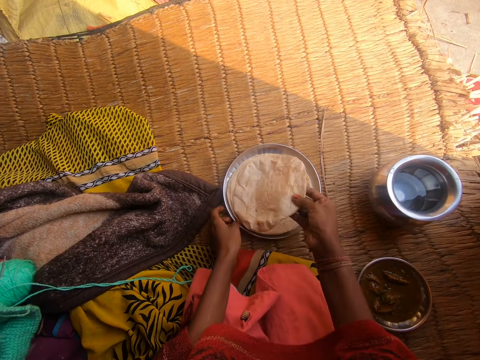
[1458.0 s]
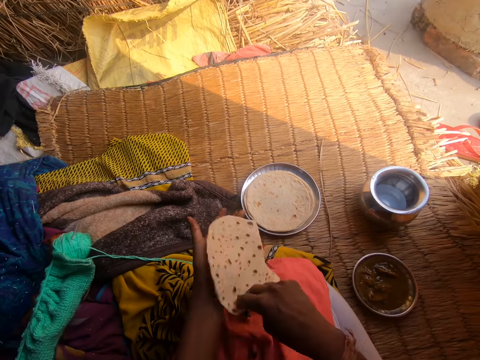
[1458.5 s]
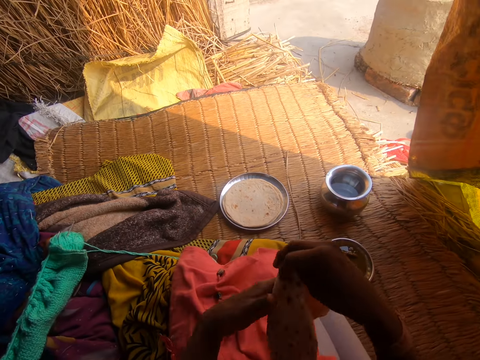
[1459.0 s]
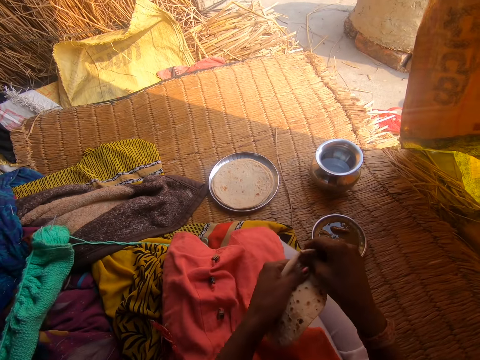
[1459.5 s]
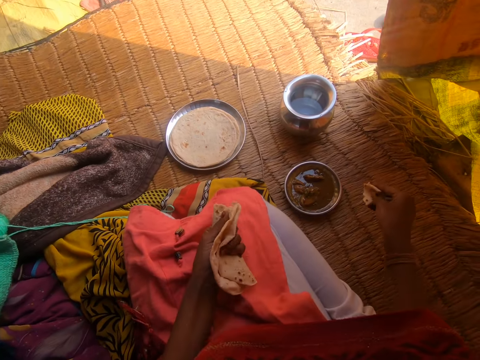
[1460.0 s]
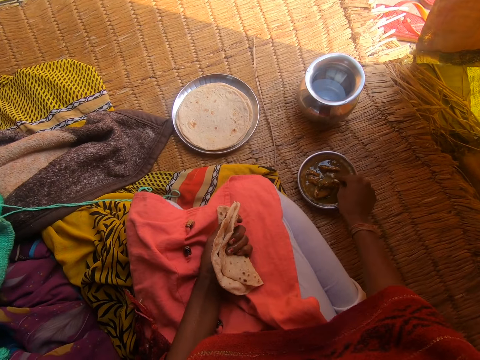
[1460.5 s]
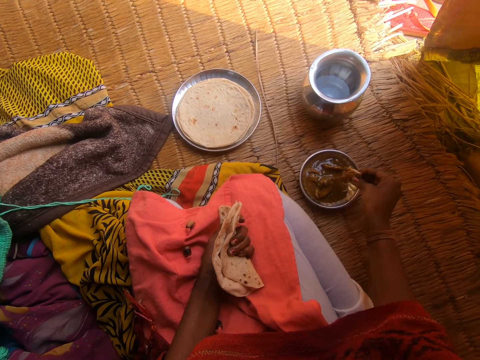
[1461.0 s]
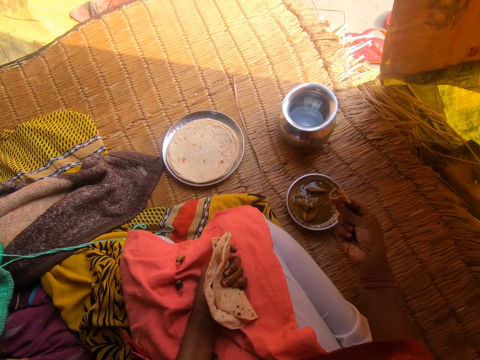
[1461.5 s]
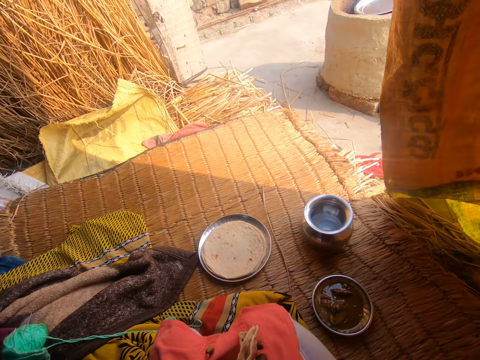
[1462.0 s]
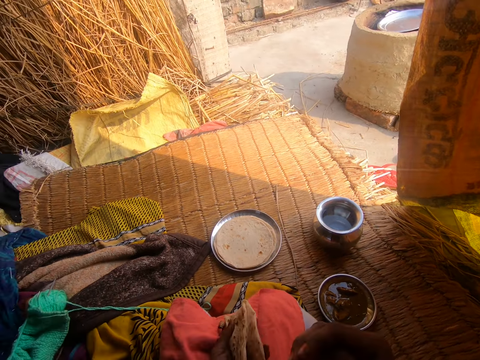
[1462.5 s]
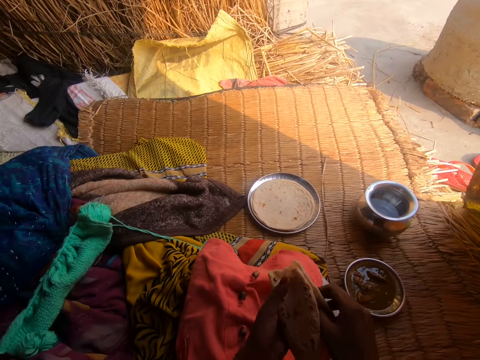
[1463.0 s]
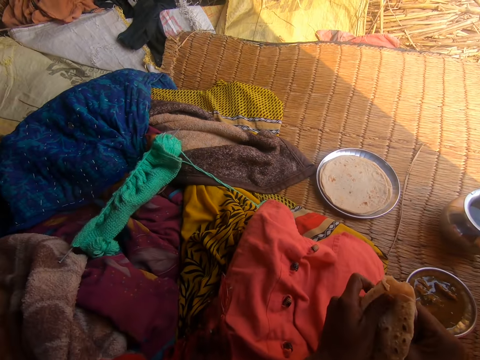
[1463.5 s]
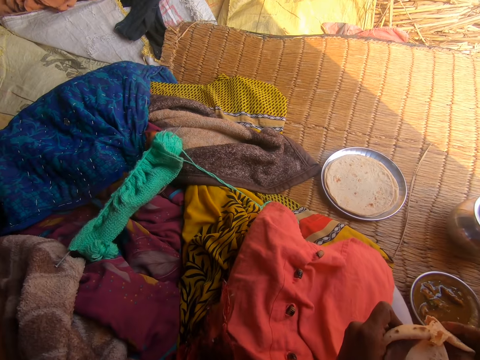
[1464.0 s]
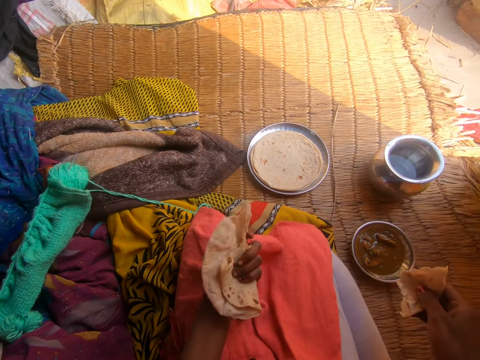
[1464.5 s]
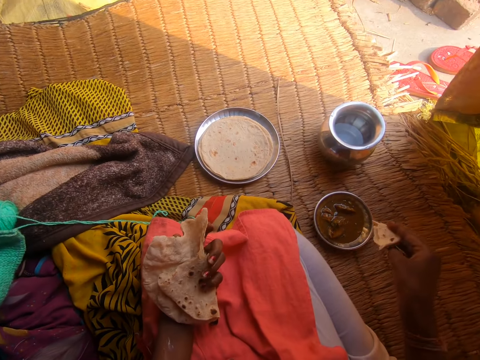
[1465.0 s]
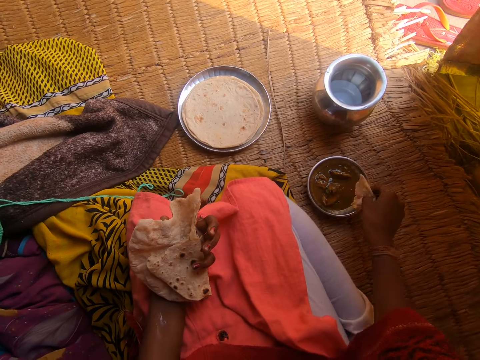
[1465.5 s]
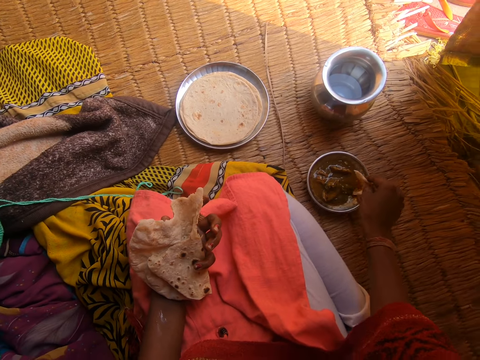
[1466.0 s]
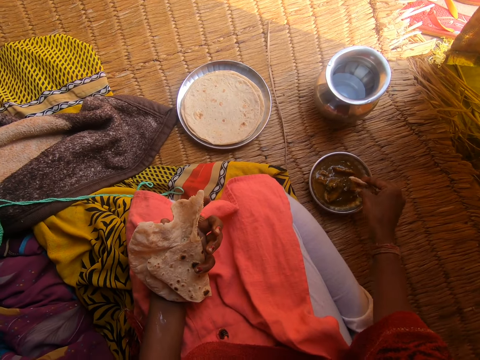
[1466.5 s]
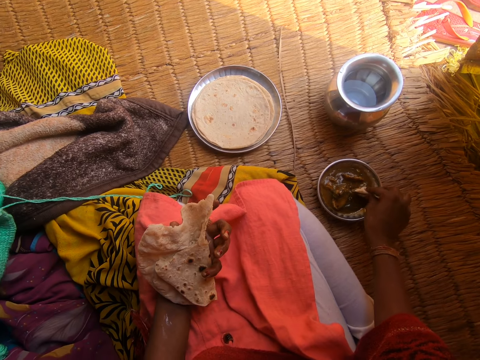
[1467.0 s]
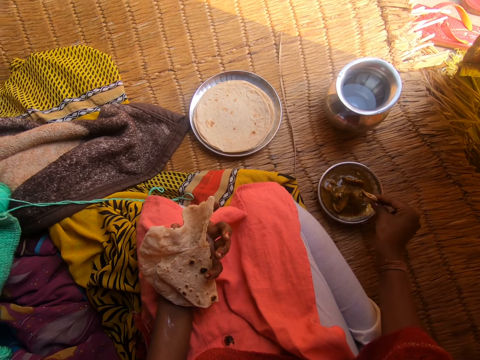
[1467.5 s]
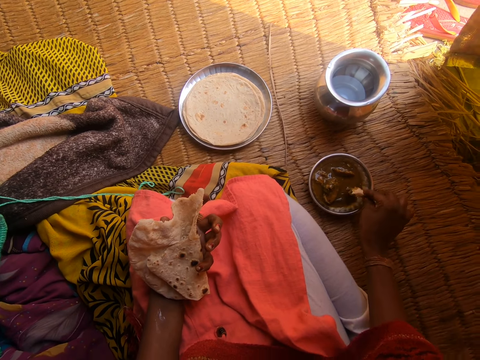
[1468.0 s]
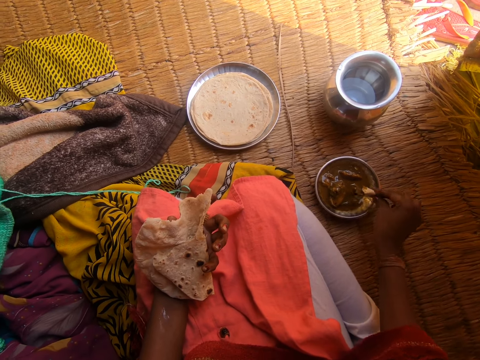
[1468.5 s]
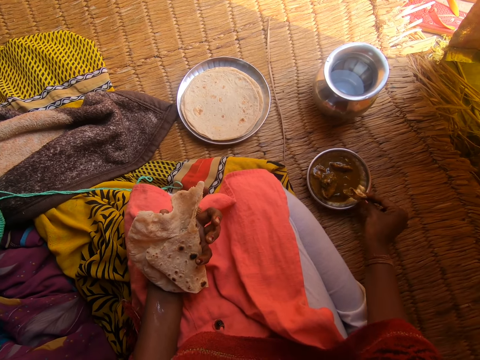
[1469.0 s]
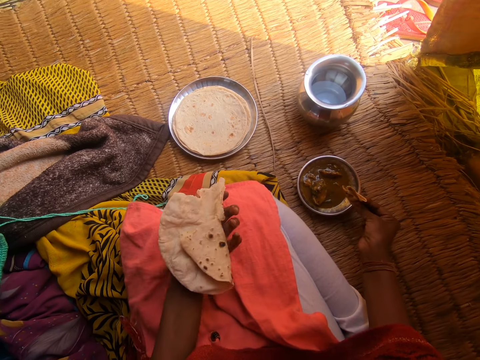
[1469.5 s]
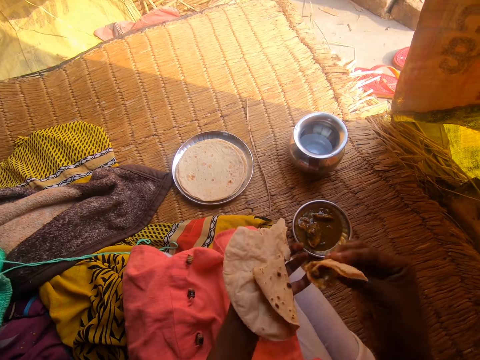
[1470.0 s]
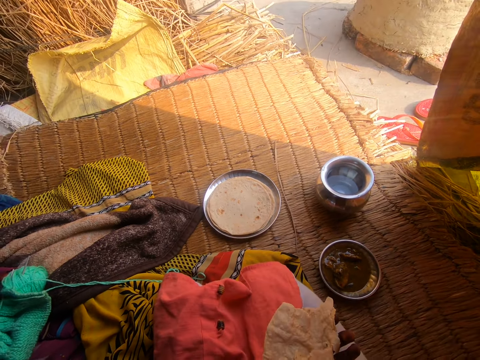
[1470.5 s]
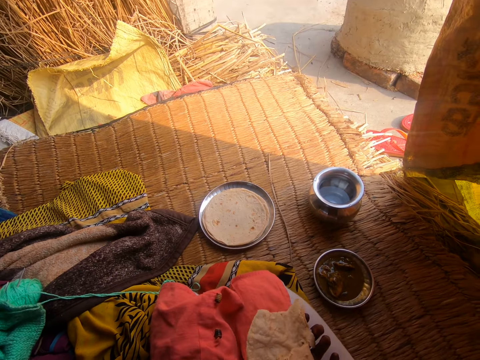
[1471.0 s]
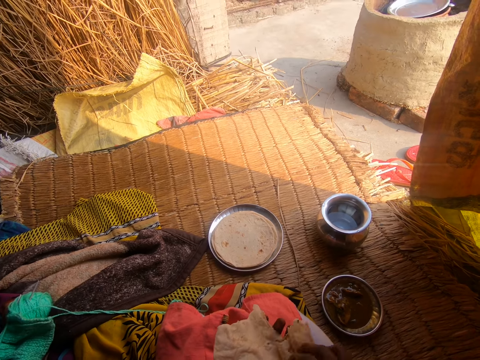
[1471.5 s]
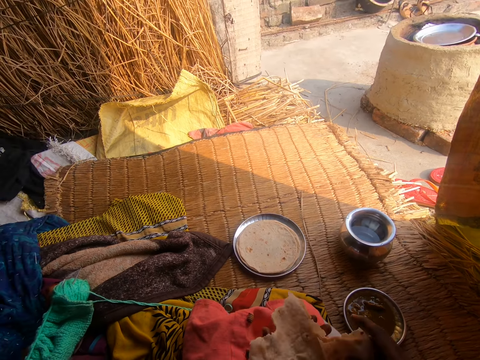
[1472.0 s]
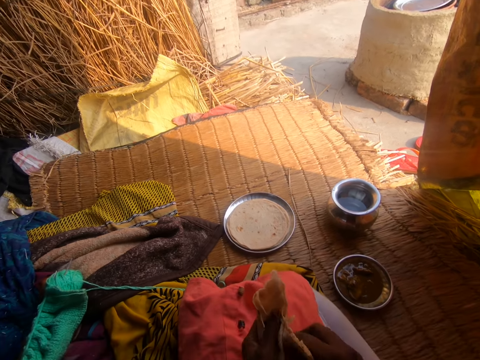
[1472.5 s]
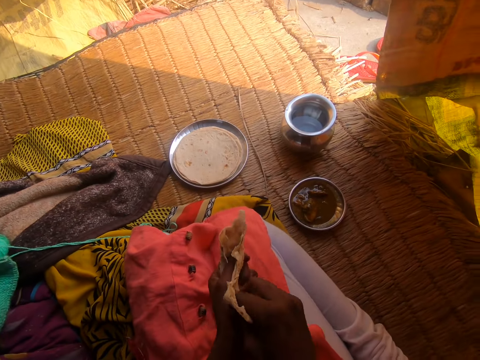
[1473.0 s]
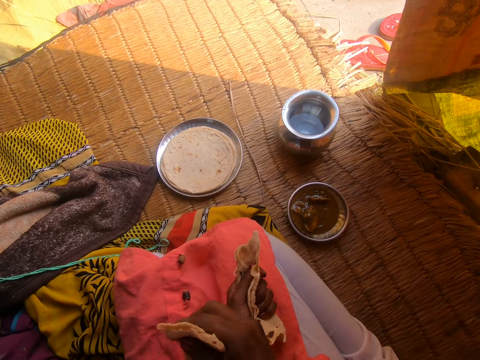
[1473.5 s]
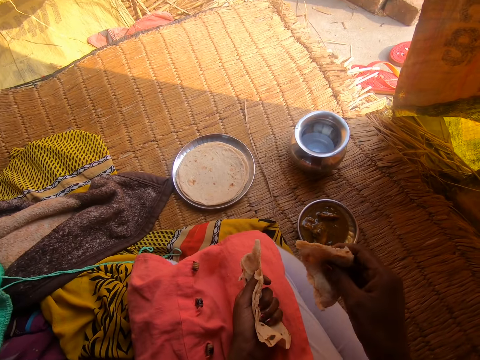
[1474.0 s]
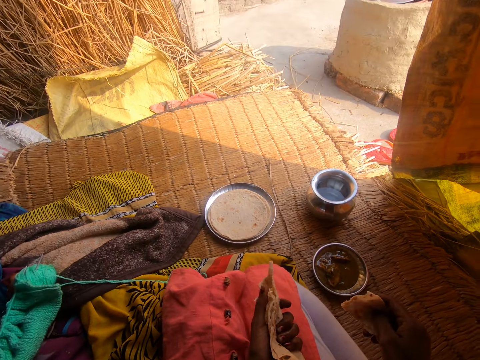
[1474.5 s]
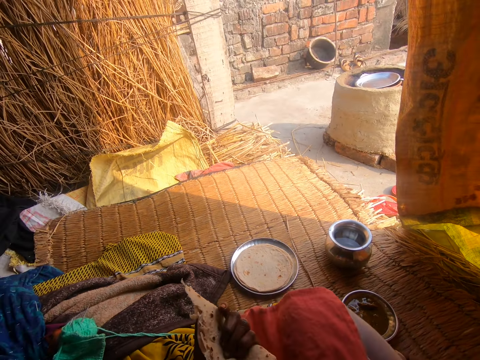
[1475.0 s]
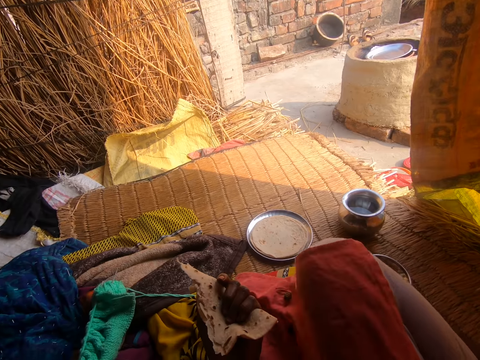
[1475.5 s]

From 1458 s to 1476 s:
The camera wearer slaps the roti on her left hand with her right hand. She holds the roti in her right hand. She tears off a portion of the roti in her left hand with her right hand. She dips the portion of roti into the first metal bowl with her right hand on the raffia mat. She eats the roti with her right hand. She rips another portion of the roti in her left hand with her right hand. She dips the portion of roti into the first metal bowl with her right hand on the raffia mat. She eats the roti with her right hand. She rips another portion of the roti in her left hand with her right hand.

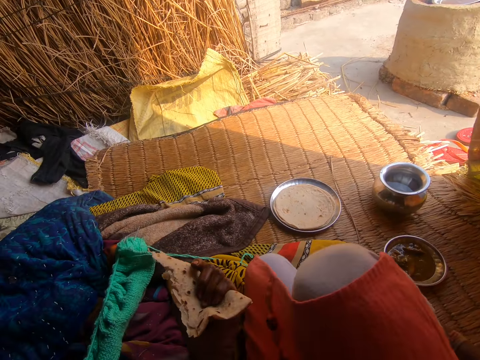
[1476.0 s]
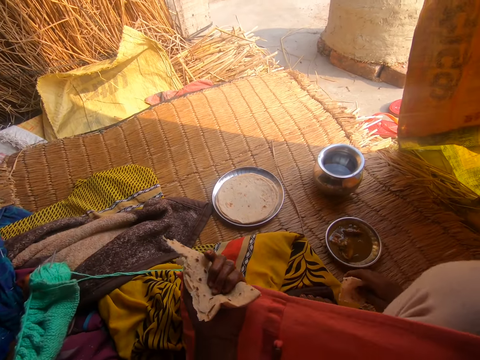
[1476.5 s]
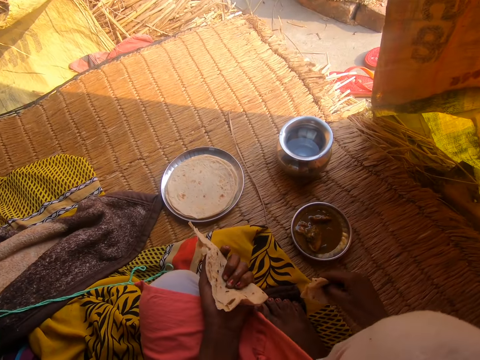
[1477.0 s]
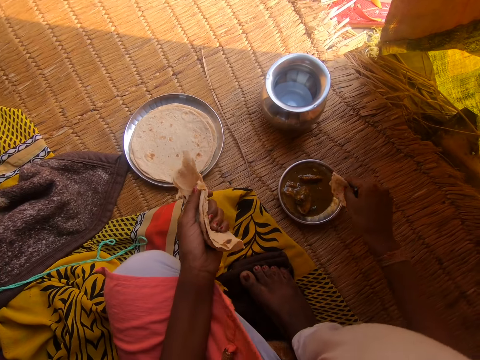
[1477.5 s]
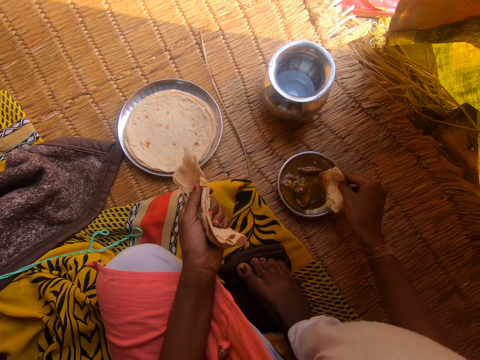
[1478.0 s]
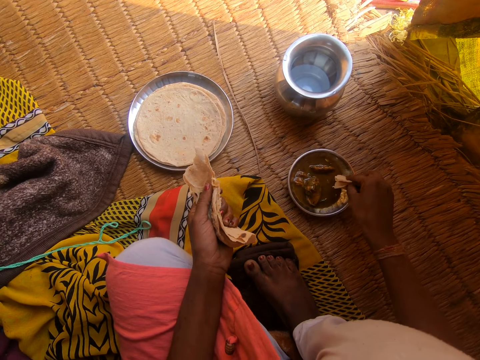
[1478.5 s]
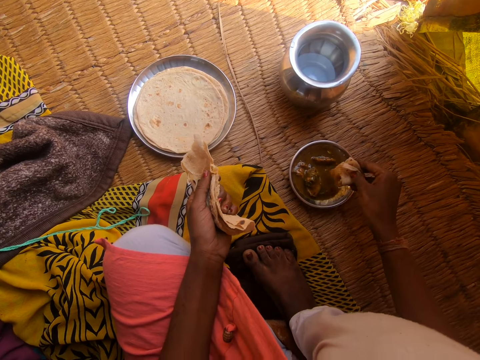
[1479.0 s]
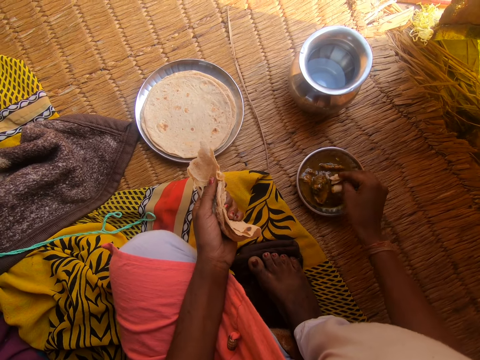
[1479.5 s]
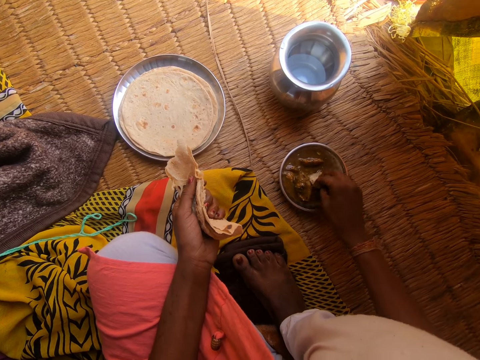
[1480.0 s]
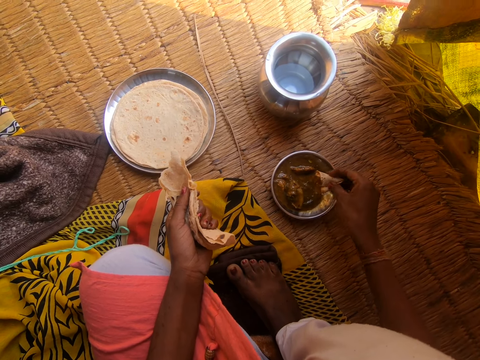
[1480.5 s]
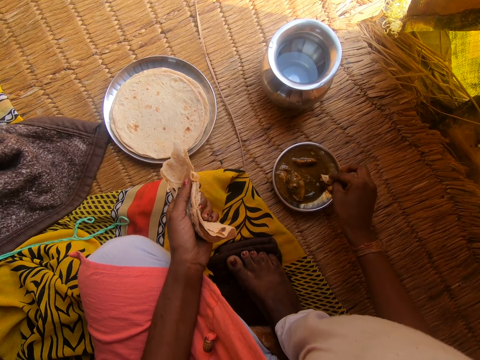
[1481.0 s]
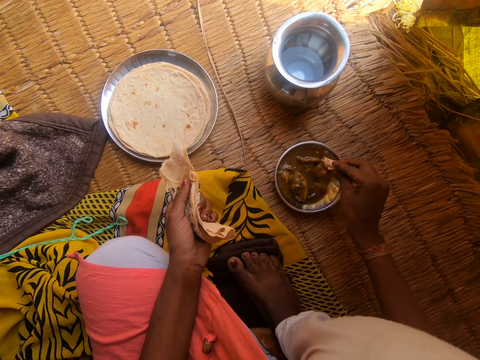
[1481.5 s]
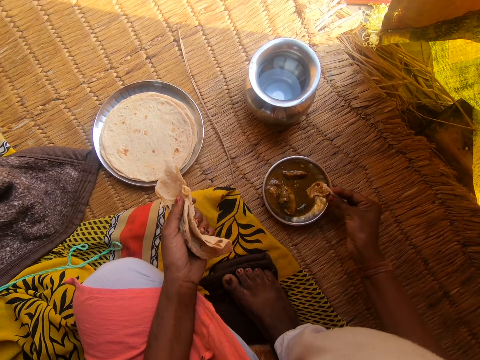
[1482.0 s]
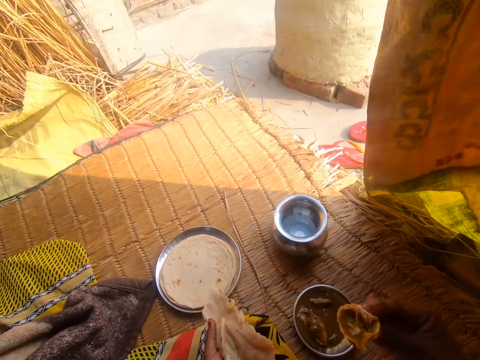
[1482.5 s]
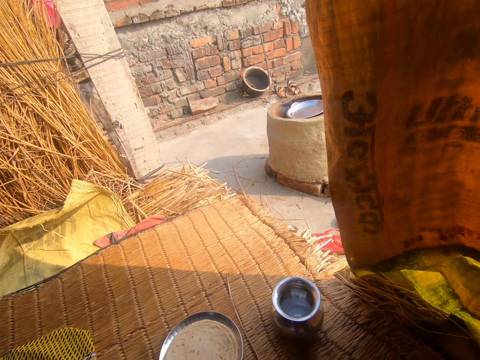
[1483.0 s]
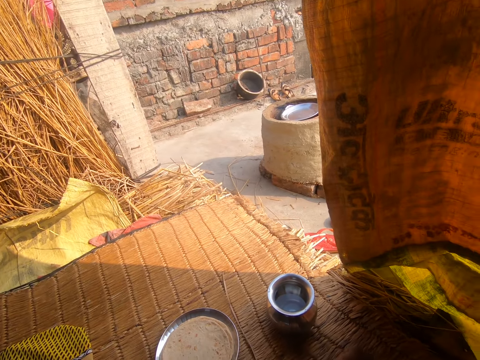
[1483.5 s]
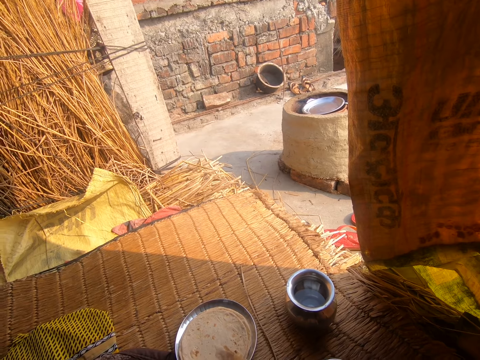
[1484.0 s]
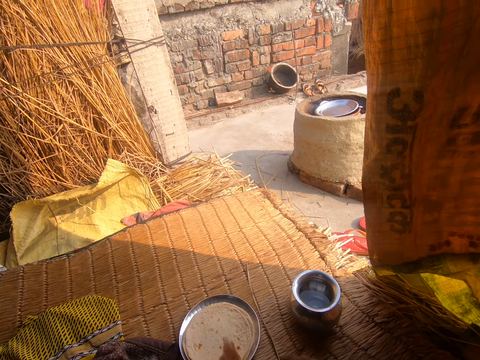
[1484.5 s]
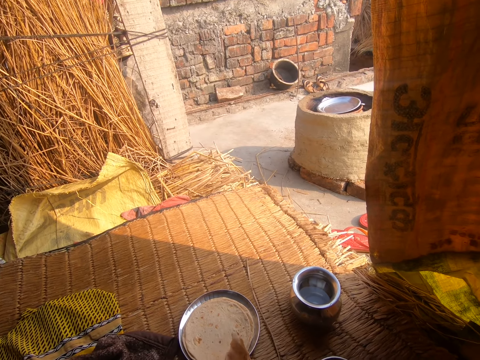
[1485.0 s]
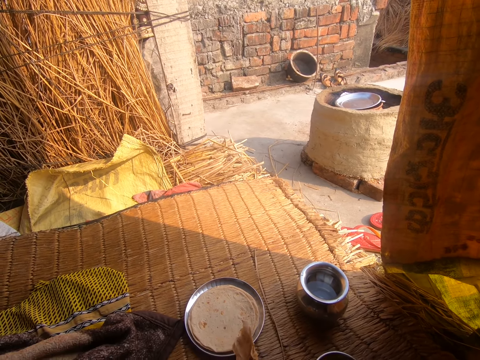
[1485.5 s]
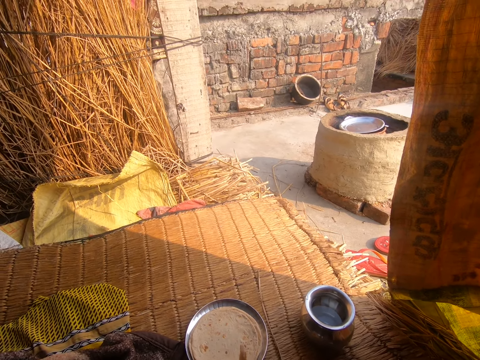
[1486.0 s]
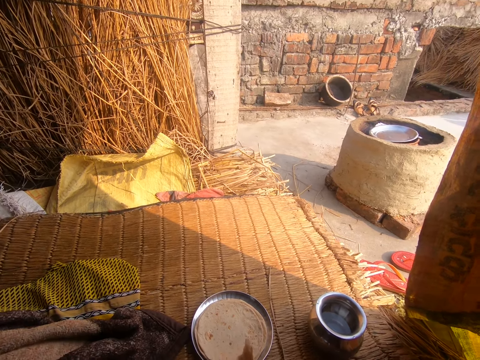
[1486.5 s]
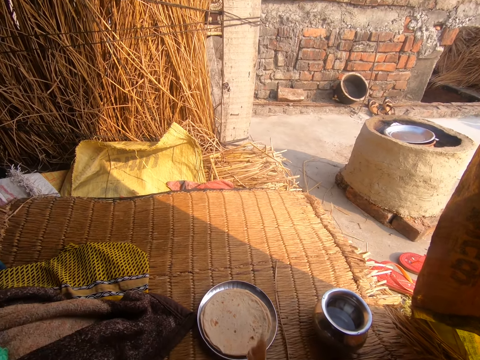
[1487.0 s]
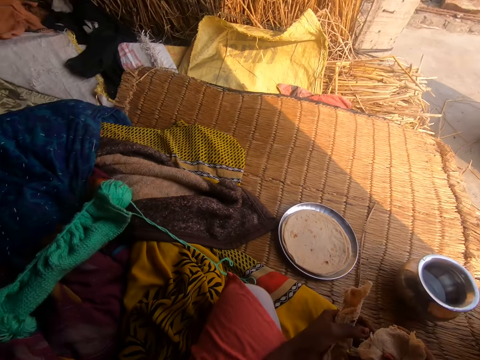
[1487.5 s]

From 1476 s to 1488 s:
The camera wearer dips the portion of roti into the first metal bowl with her right hand on the raffia mat. She eats the roti with her right hand. She stares at the wall. She rips another portion of the roti in her left hand with her right hand. She looks around.
